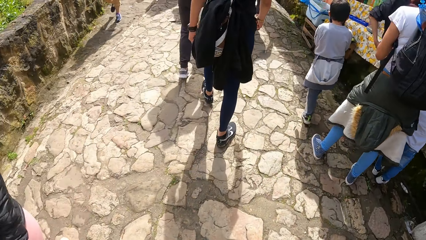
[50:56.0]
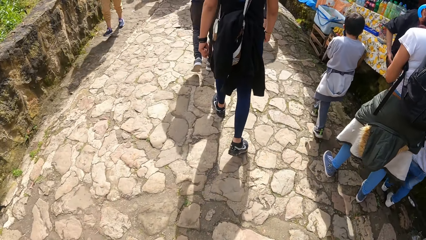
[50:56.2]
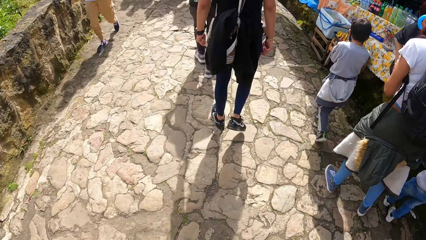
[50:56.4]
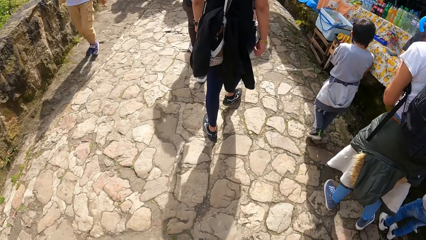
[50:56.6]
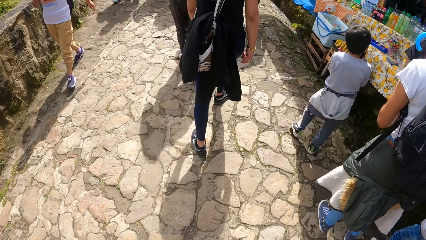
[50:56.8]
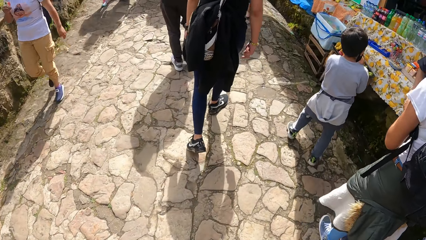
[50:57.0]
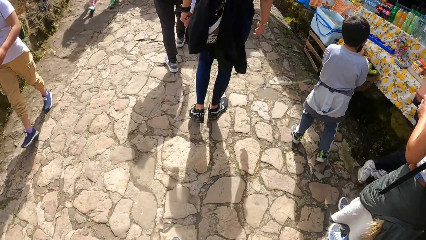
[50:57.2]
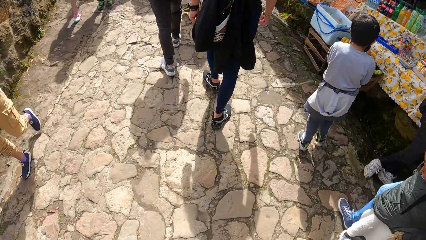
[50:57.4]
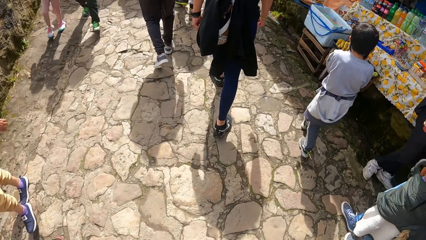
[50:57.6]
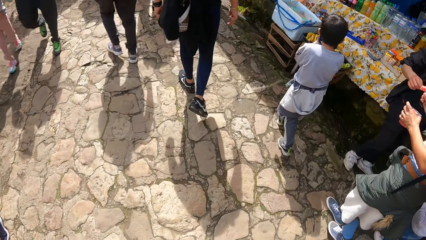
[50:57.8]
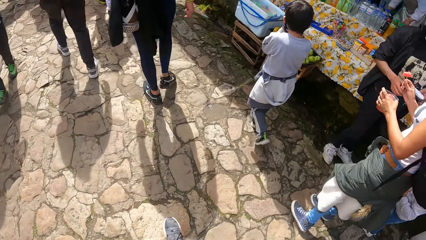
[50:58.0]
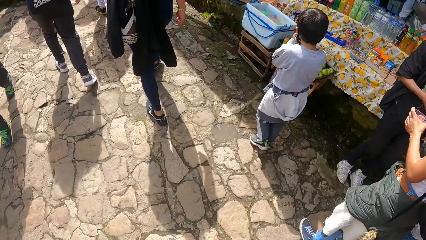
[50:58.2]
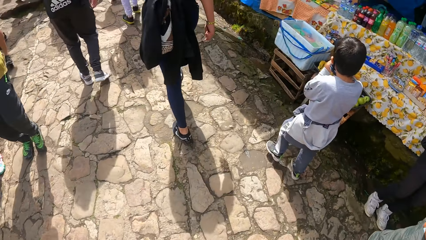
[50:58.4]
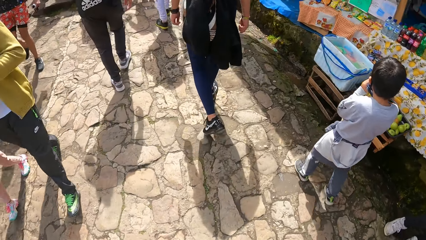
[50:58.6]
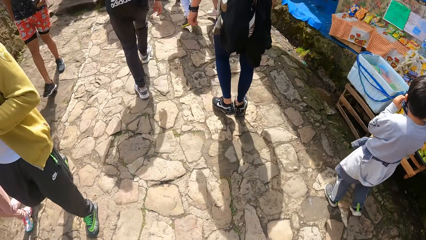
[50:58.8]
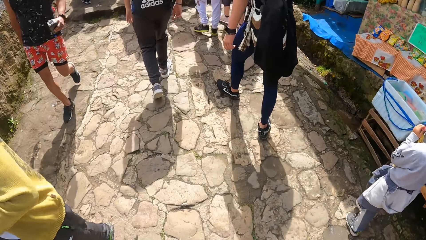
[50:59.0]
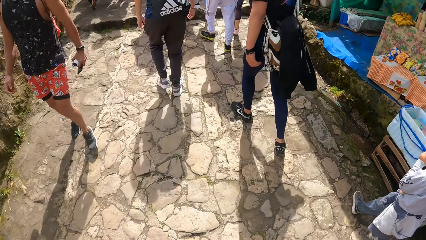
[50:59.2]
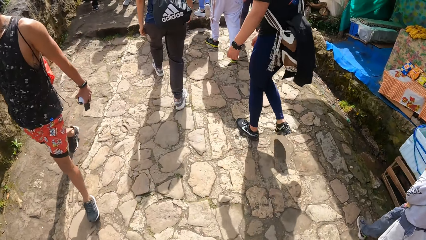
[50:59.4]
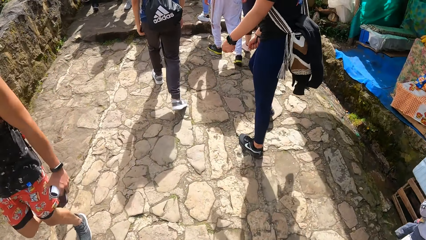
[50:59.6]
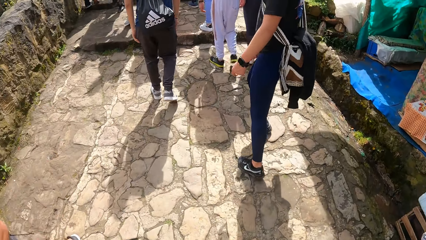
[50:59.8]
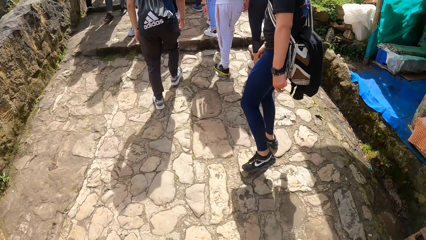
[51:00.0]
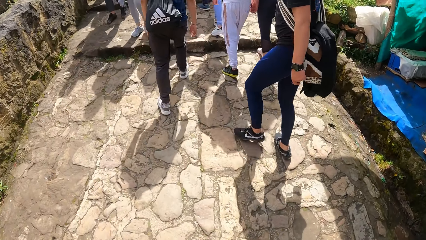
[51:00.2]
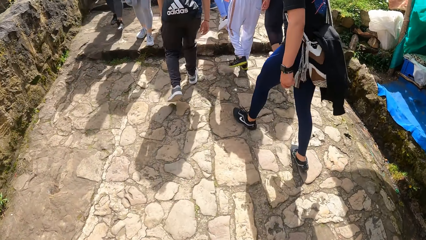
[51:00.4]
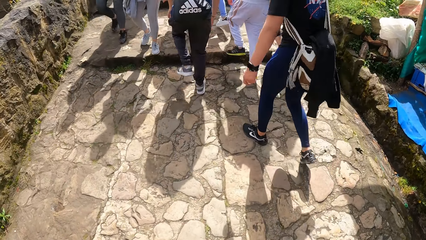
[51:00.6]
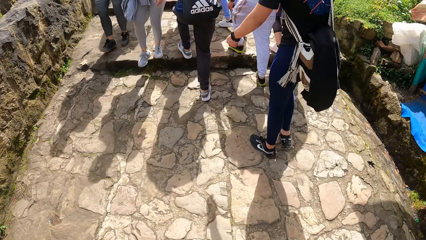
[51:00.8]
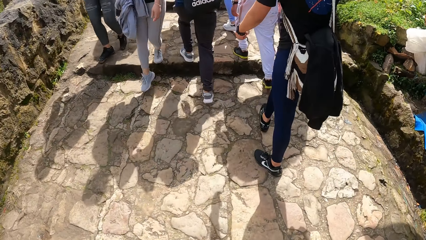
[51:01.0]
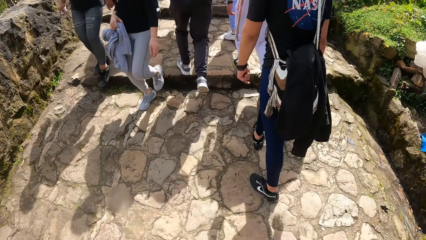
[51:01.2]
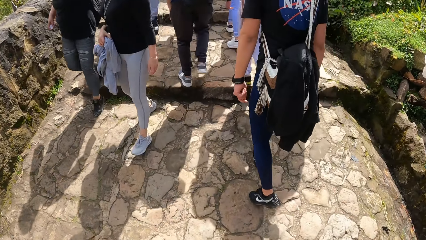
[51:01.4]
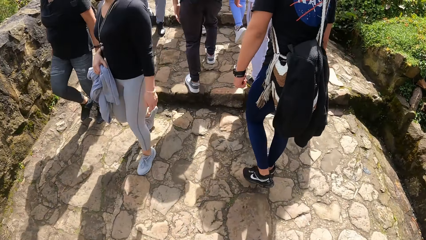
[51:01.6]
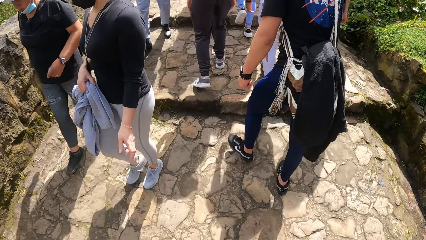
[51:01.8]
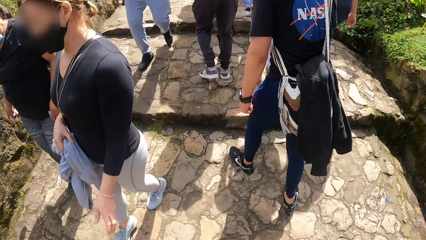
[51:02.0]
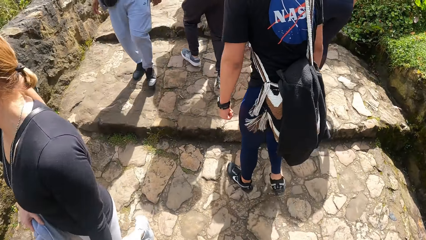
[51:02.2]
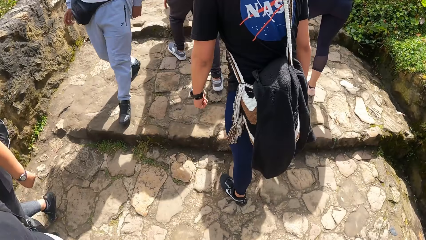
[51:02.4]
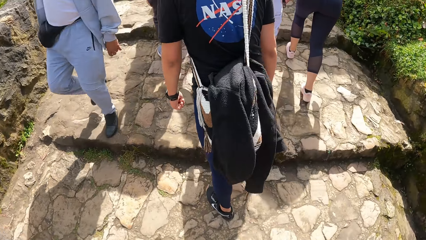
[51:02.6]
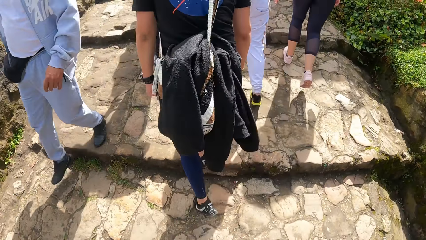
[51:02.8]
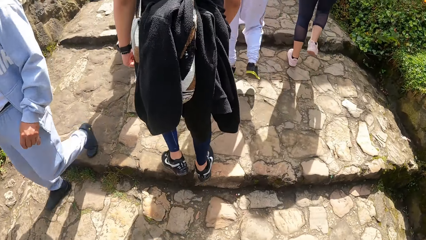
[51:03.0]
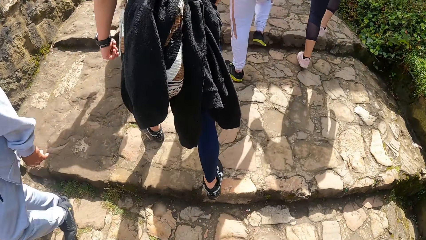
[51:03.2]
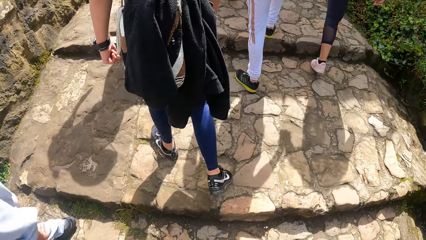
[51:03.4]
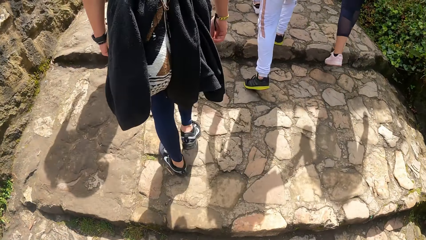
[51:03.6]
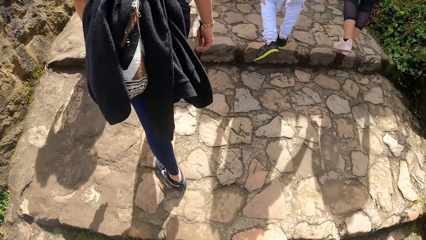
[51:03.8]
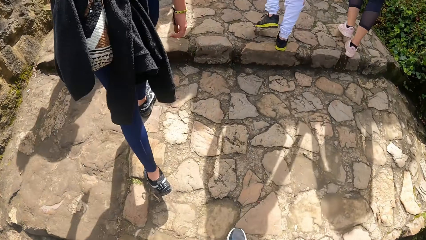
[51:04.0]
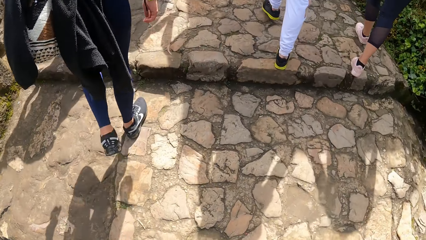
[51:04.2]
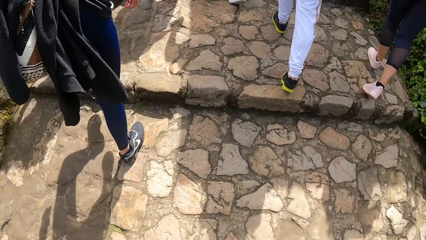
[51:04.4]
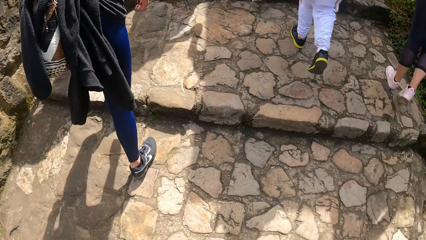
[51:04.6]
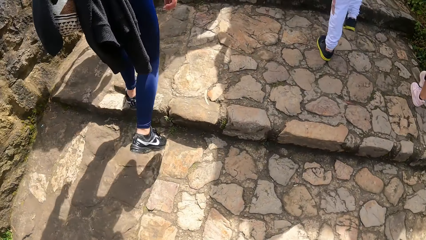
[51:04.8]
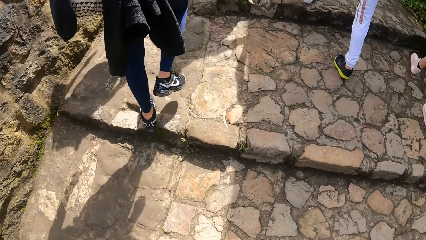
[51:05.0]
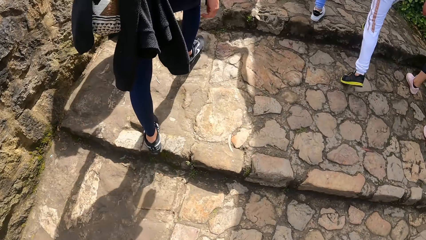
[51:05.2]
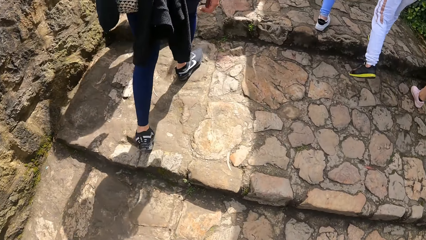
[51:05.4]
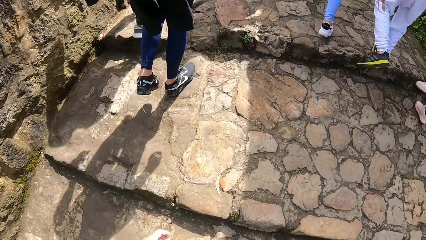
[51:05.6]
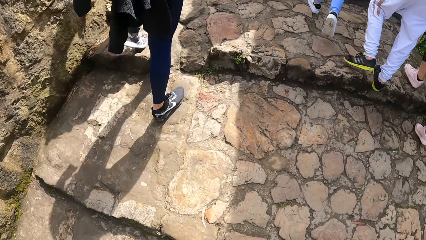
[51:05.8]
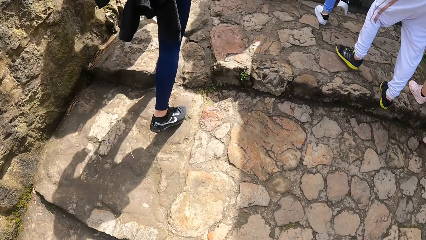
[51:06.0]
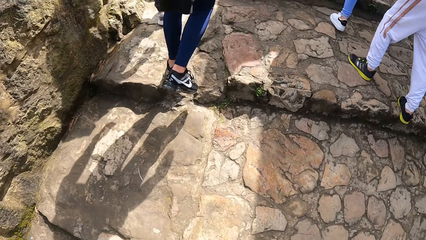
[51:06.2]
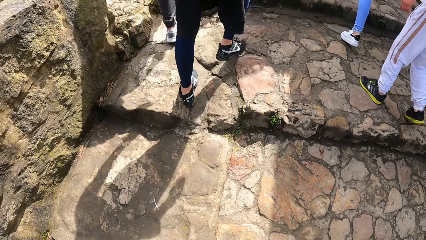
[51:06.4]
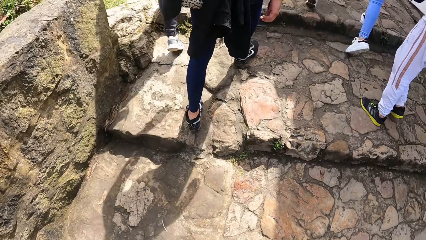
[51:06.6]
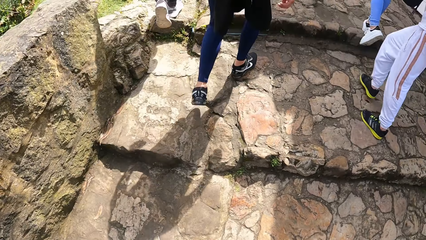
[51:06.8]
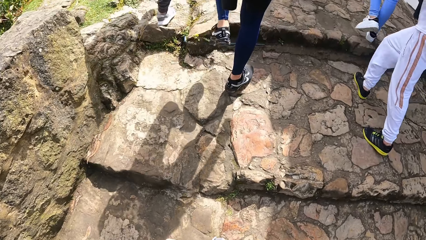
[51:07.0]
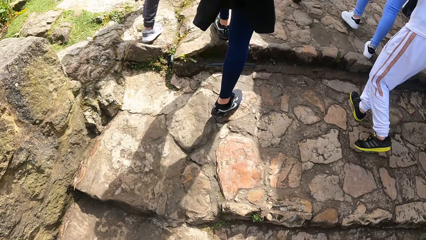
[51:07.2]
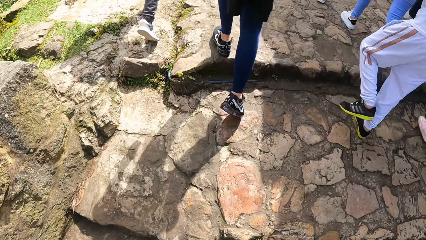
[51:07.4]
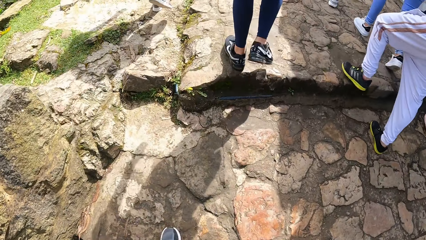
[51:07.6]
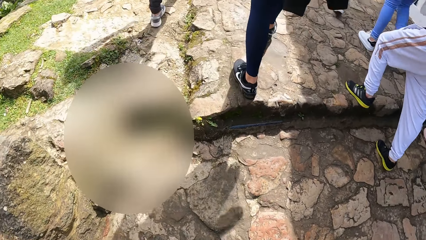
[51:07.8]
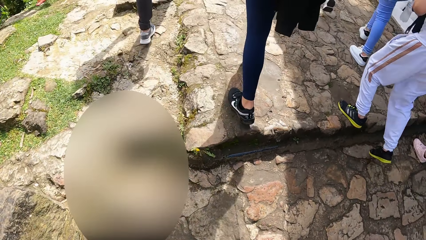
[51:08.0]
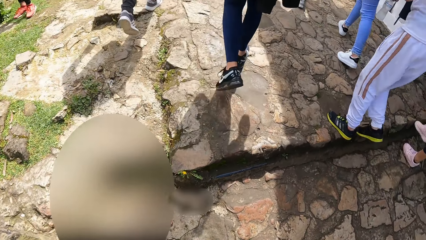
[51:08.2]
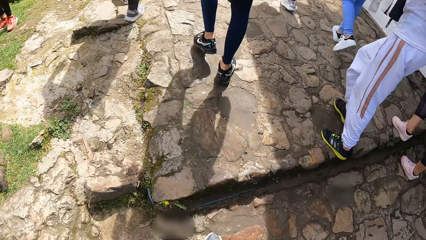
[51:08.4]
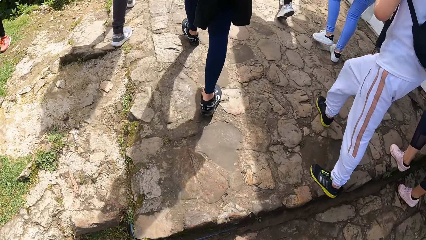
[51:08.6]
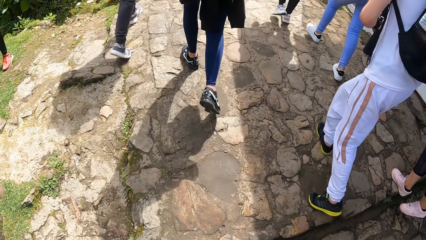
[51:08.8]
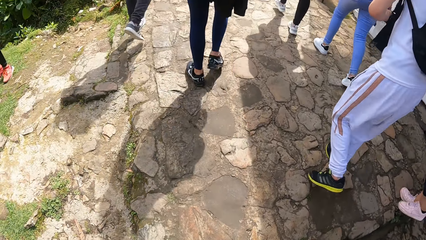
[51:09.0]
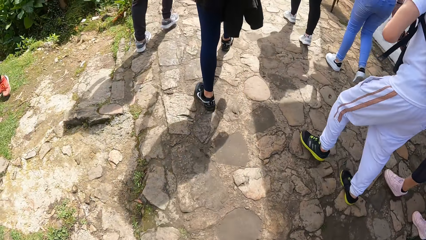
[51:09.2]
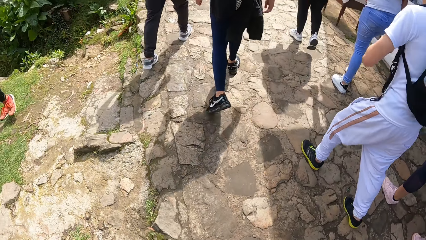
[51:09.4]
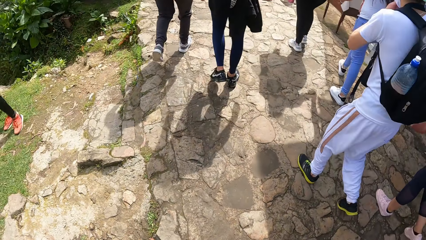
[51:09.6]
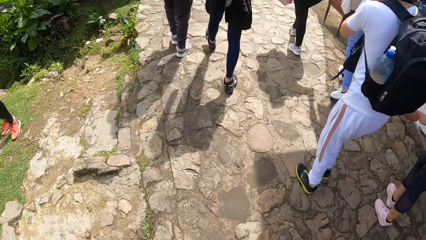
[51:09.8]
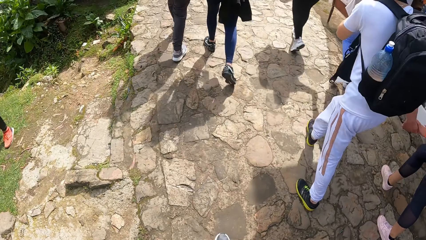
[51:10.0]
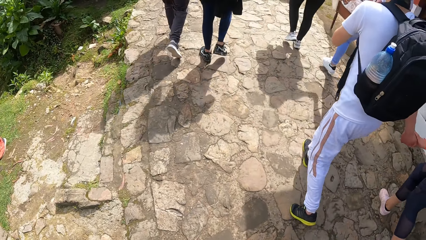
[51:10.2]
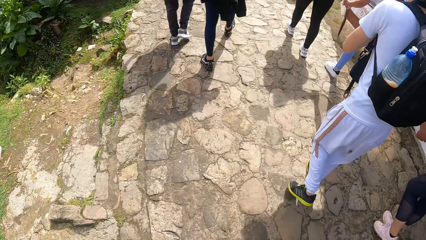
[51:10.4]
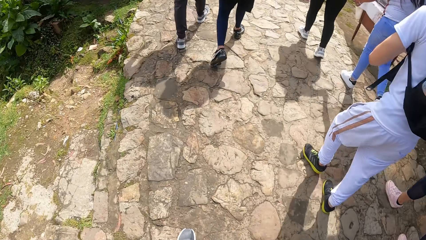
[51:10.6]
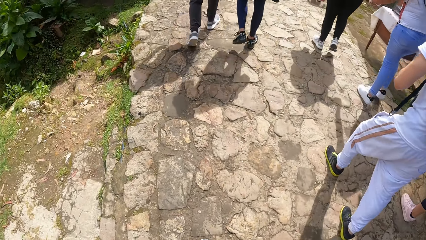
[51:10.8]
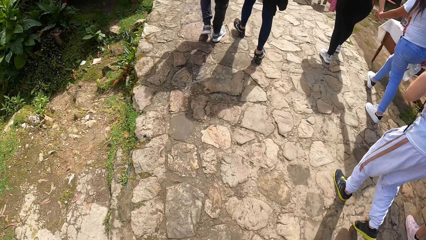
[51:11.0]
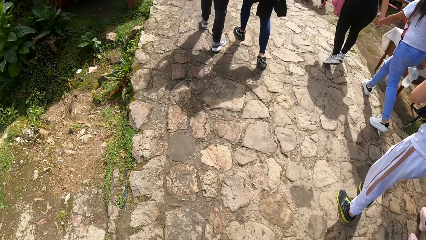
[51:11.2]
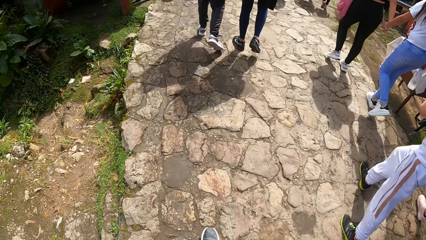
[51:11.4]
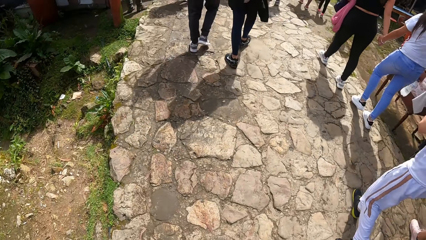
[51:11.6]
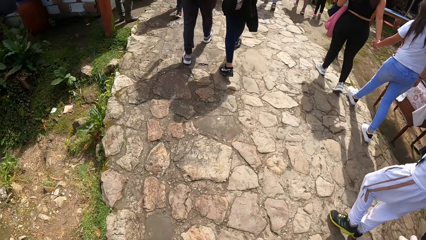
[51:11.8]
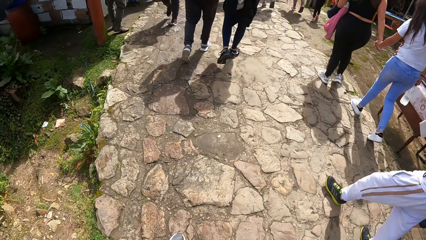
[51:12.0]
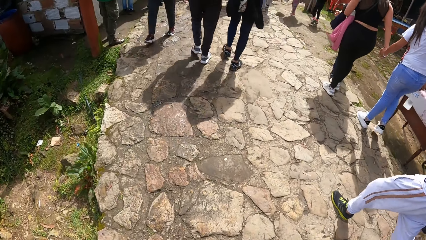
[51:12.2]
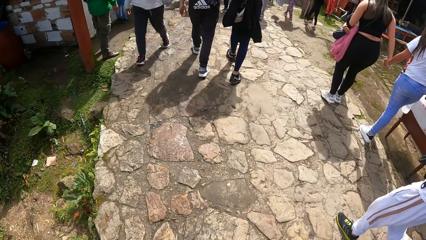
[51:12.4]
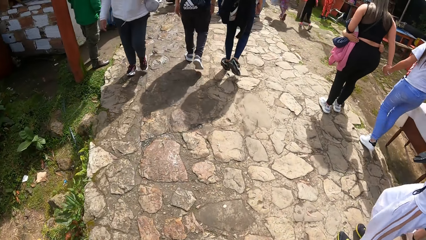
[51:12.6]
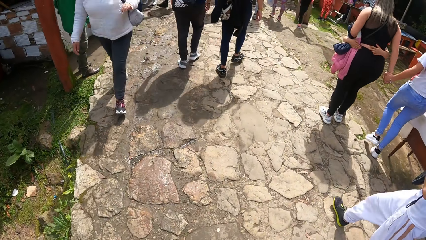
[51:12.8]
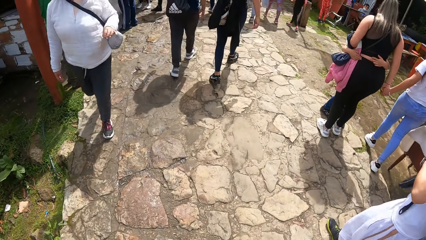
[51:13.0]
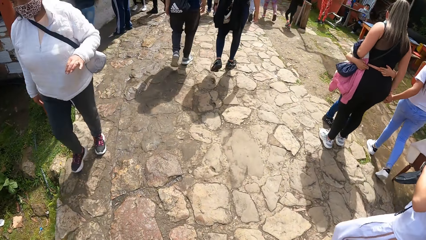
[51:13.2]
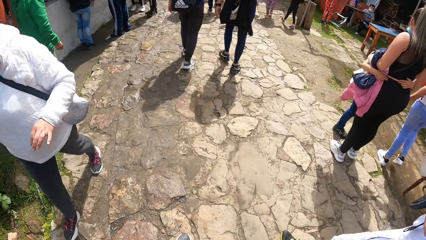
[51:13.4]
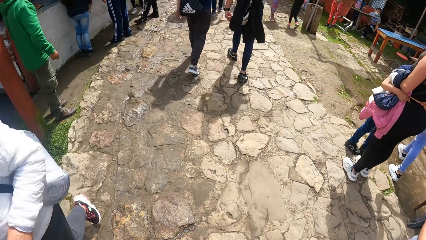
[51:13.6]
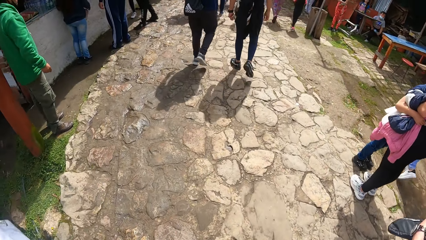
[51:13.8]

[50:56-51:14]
A man walks. The man turns. The man walks.
